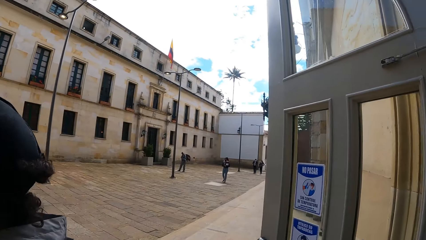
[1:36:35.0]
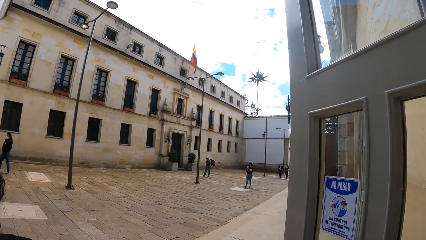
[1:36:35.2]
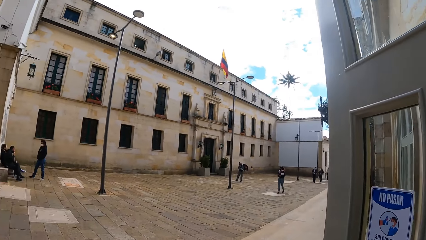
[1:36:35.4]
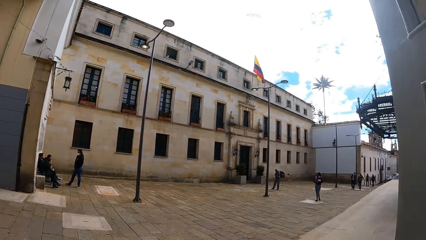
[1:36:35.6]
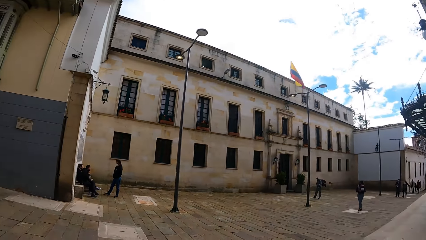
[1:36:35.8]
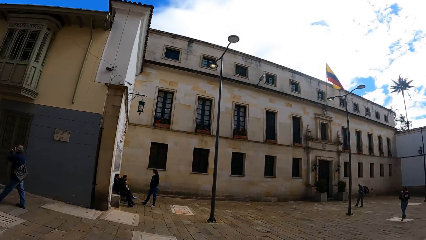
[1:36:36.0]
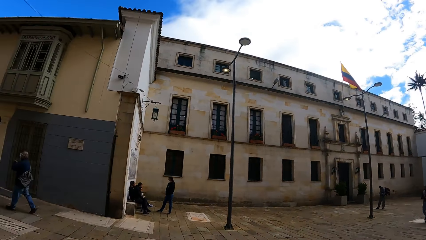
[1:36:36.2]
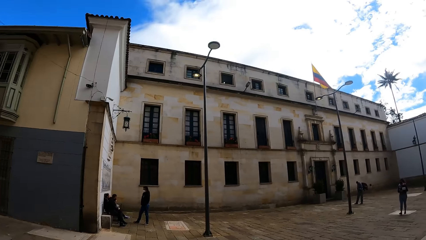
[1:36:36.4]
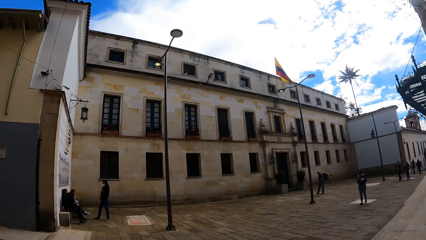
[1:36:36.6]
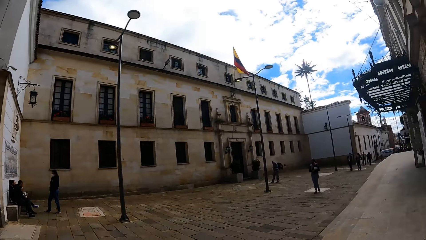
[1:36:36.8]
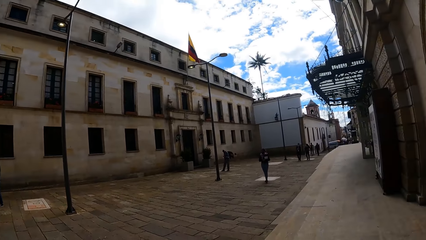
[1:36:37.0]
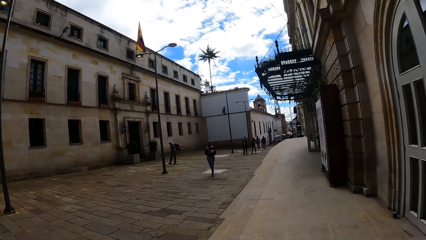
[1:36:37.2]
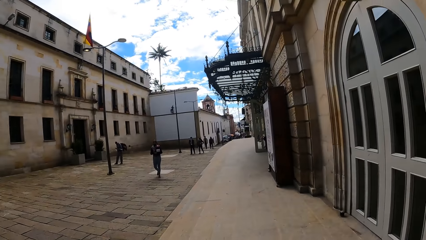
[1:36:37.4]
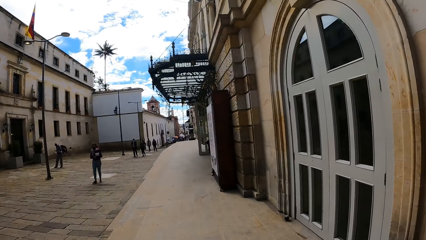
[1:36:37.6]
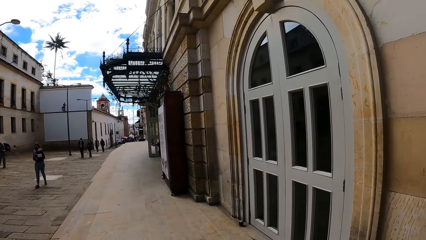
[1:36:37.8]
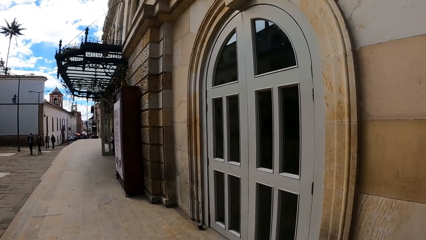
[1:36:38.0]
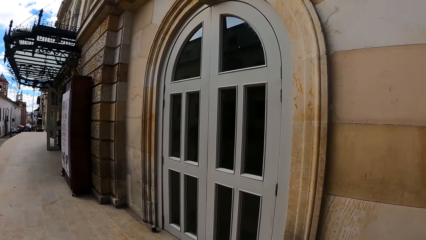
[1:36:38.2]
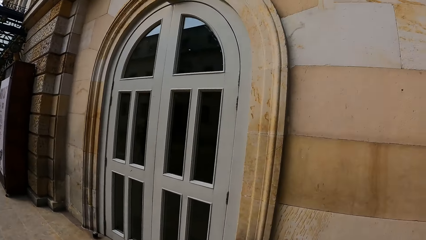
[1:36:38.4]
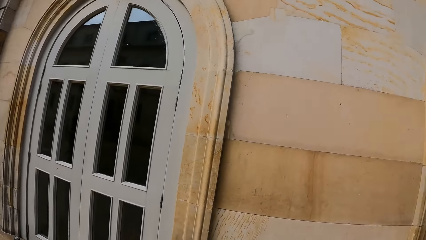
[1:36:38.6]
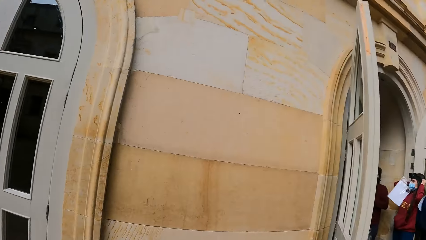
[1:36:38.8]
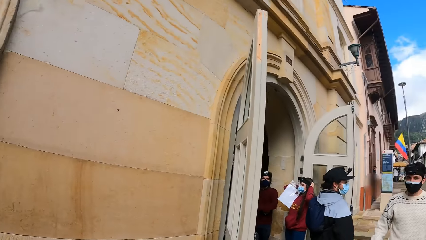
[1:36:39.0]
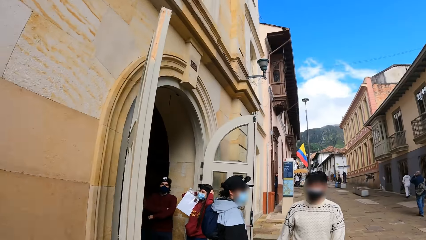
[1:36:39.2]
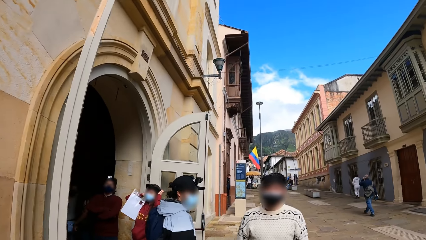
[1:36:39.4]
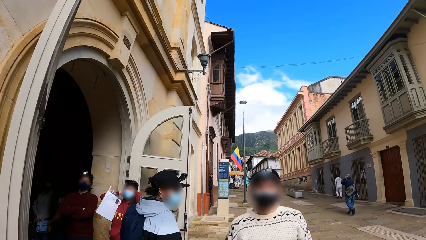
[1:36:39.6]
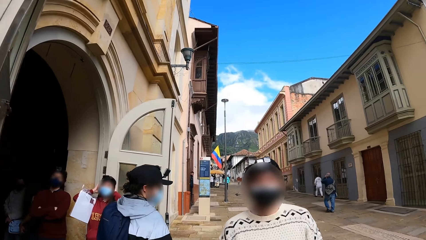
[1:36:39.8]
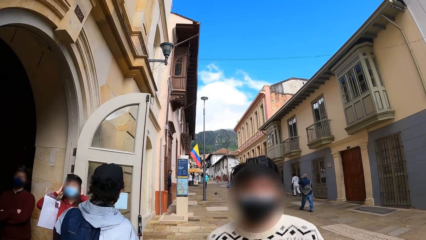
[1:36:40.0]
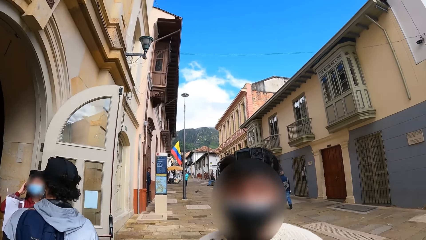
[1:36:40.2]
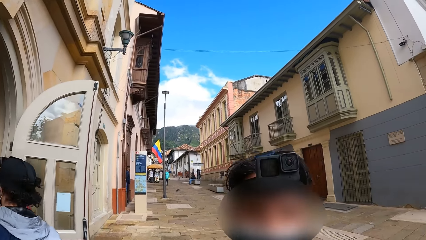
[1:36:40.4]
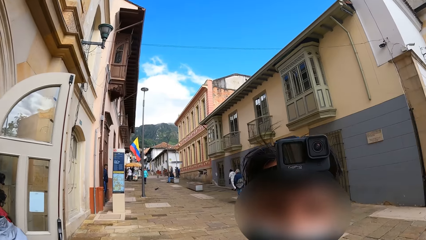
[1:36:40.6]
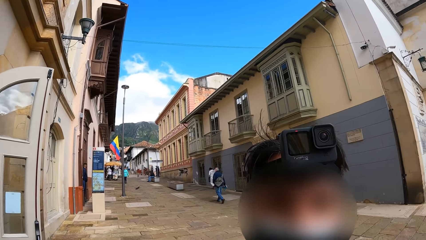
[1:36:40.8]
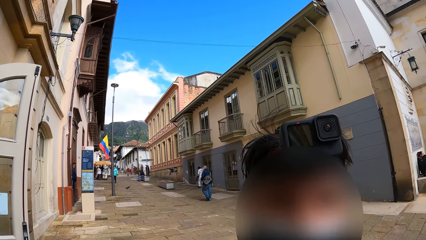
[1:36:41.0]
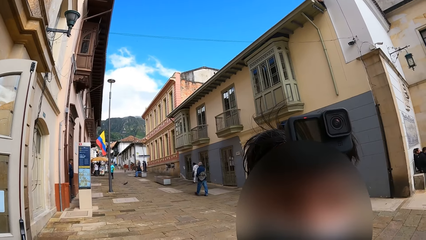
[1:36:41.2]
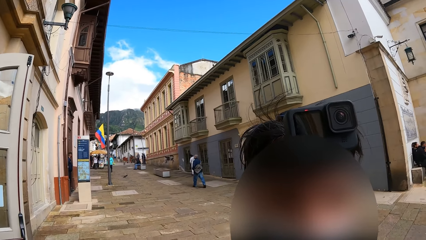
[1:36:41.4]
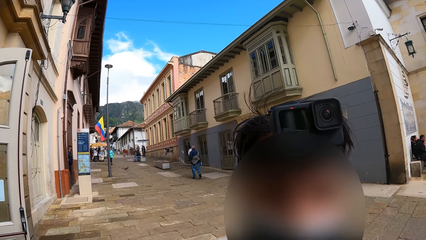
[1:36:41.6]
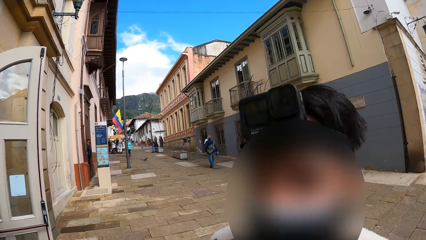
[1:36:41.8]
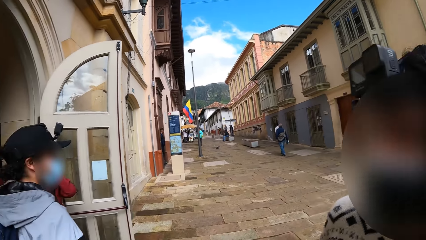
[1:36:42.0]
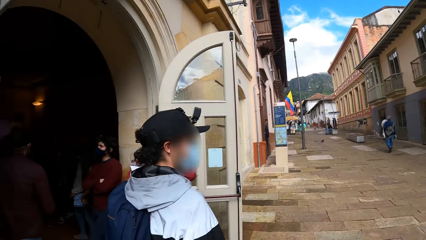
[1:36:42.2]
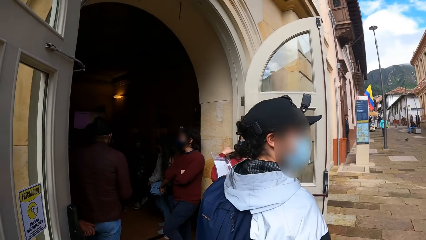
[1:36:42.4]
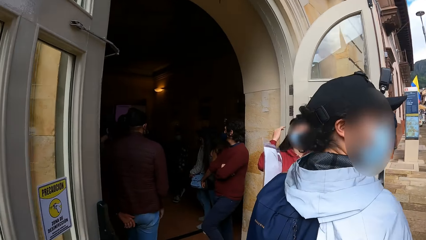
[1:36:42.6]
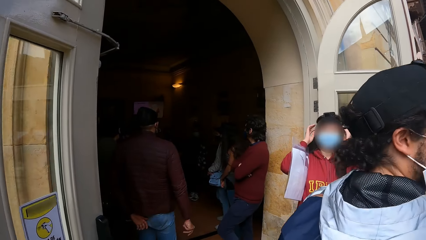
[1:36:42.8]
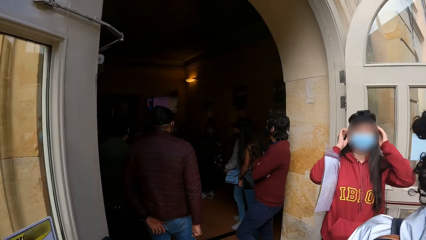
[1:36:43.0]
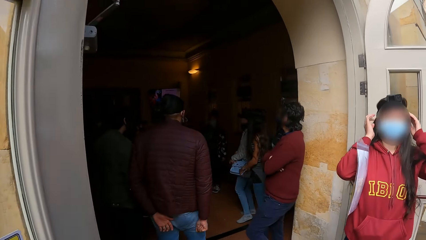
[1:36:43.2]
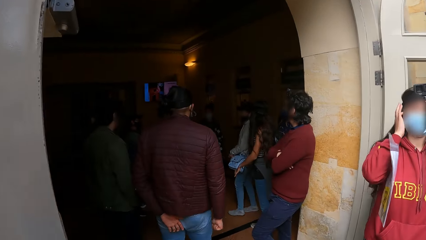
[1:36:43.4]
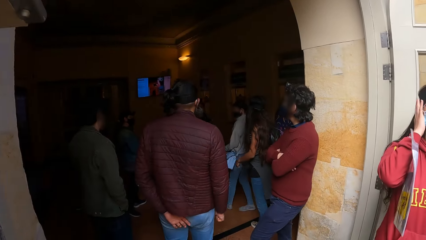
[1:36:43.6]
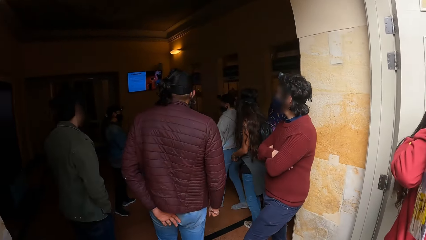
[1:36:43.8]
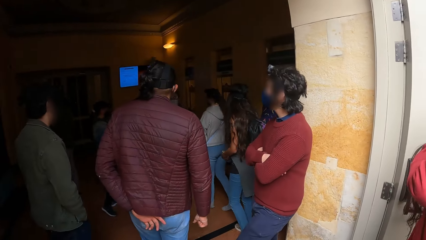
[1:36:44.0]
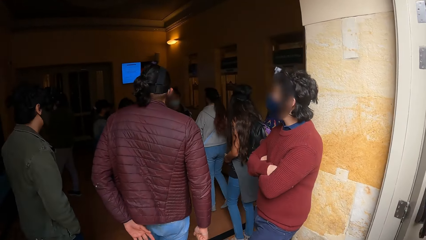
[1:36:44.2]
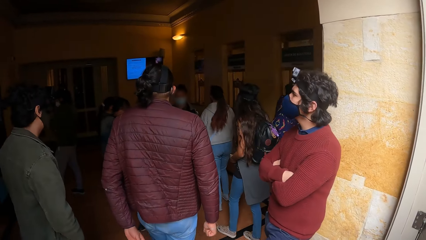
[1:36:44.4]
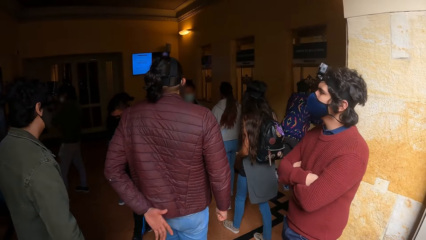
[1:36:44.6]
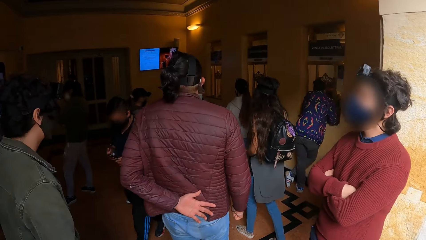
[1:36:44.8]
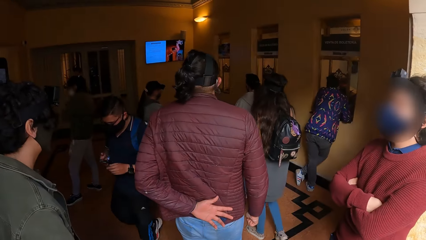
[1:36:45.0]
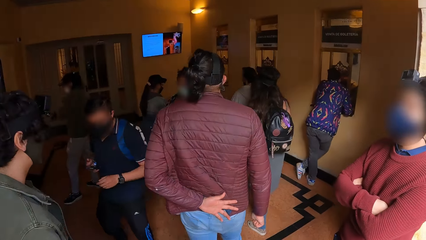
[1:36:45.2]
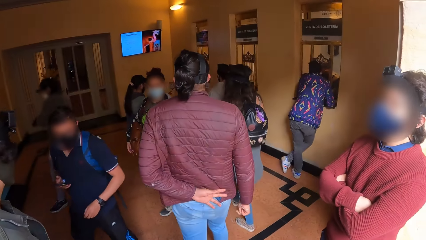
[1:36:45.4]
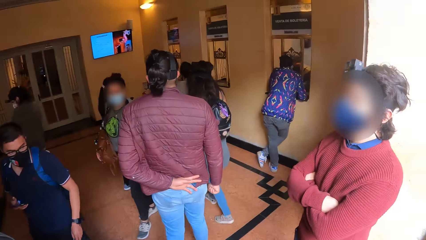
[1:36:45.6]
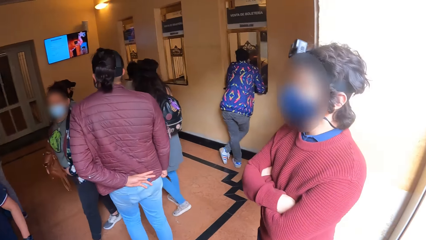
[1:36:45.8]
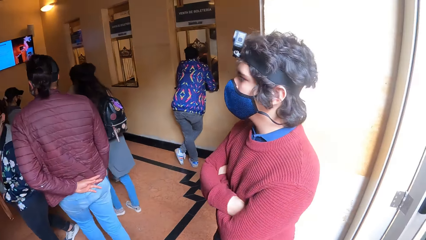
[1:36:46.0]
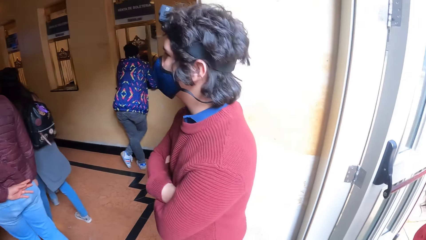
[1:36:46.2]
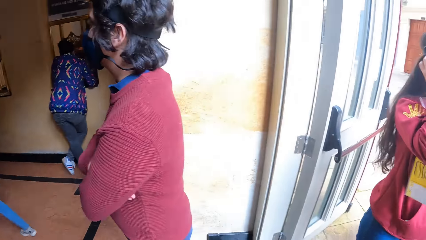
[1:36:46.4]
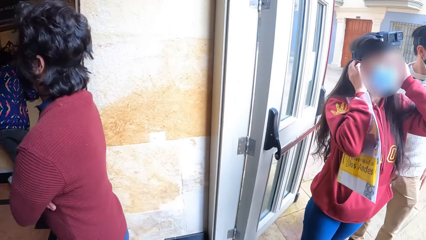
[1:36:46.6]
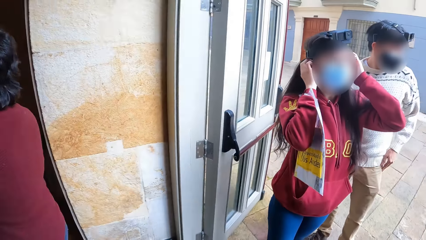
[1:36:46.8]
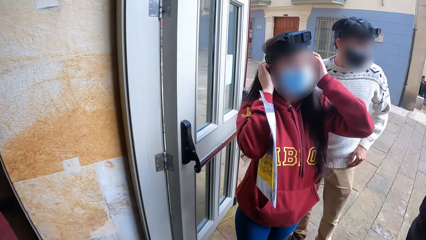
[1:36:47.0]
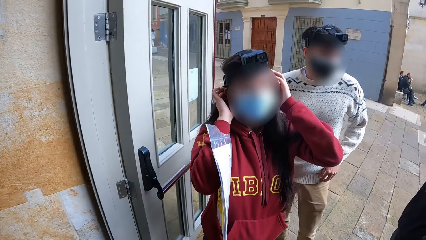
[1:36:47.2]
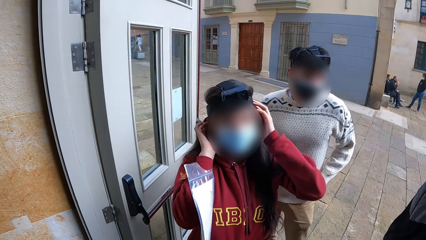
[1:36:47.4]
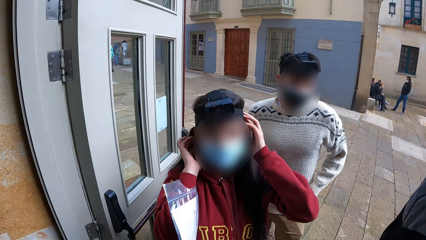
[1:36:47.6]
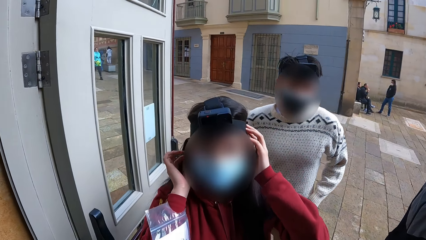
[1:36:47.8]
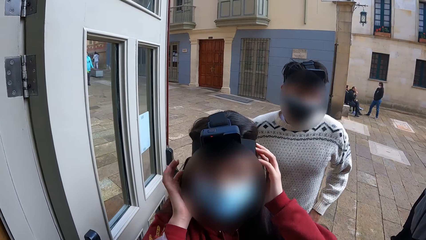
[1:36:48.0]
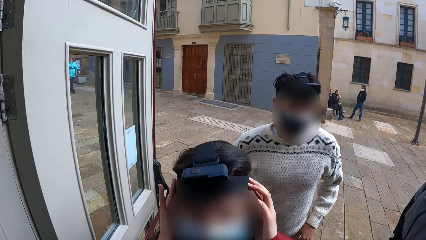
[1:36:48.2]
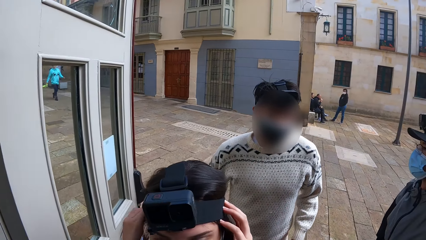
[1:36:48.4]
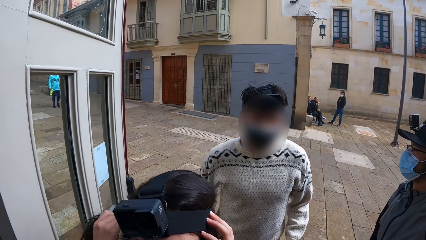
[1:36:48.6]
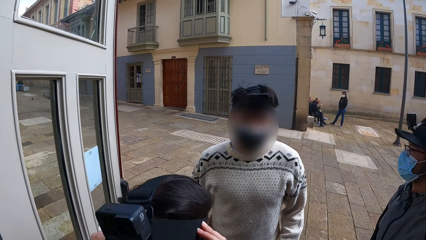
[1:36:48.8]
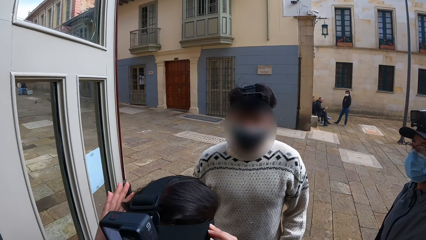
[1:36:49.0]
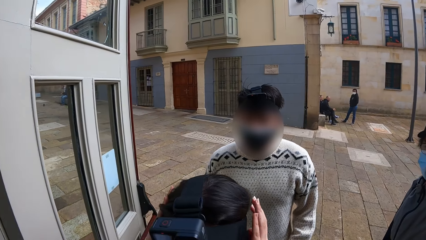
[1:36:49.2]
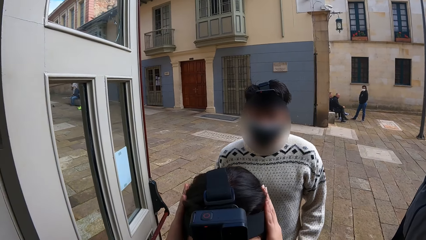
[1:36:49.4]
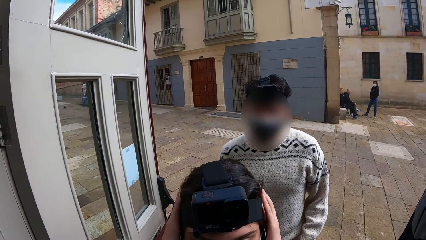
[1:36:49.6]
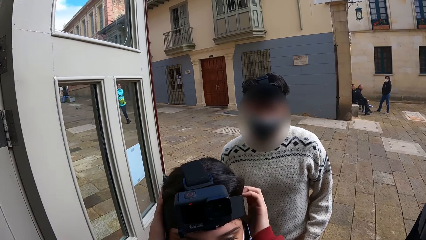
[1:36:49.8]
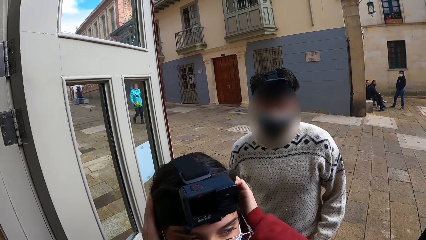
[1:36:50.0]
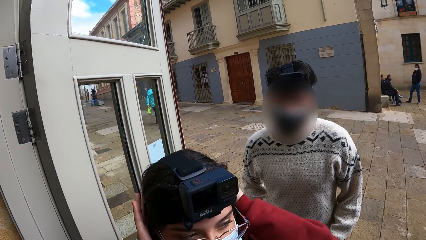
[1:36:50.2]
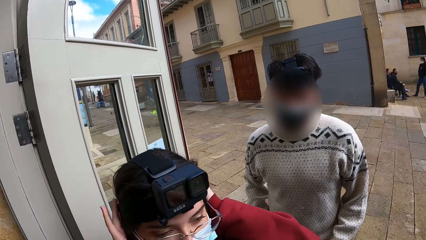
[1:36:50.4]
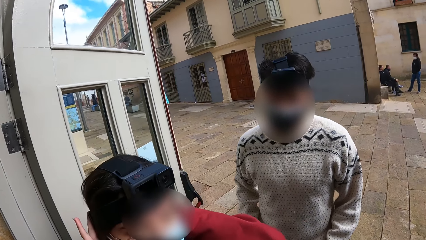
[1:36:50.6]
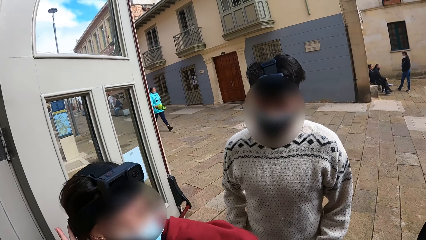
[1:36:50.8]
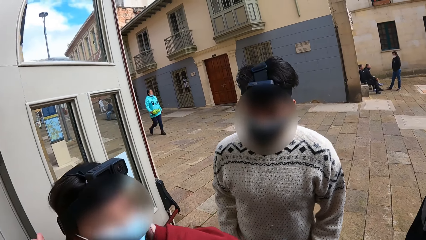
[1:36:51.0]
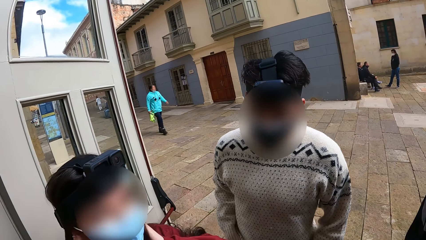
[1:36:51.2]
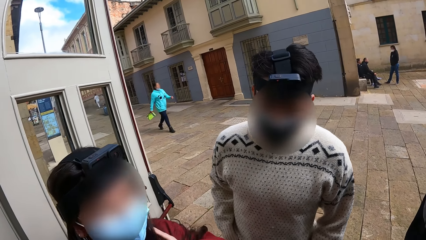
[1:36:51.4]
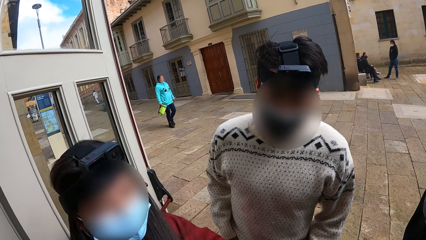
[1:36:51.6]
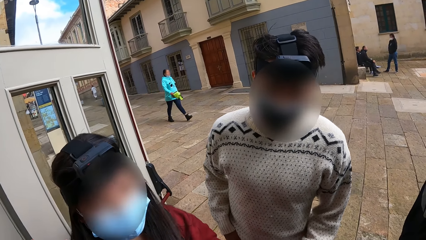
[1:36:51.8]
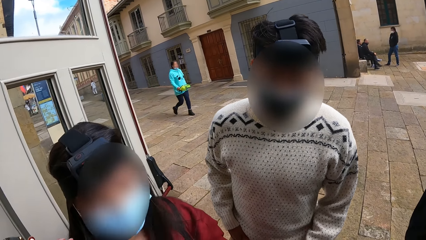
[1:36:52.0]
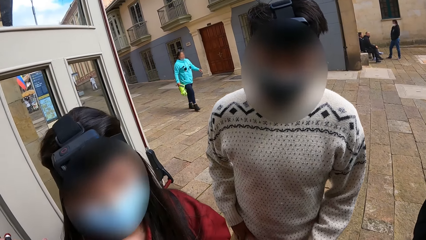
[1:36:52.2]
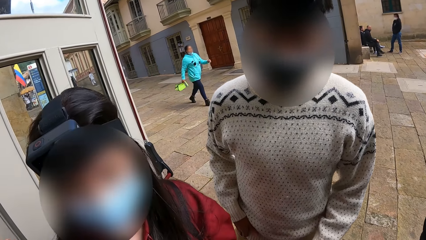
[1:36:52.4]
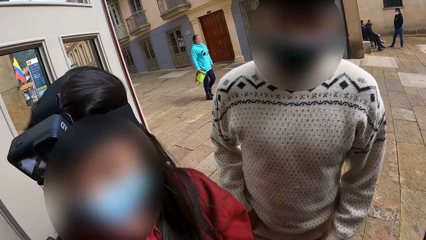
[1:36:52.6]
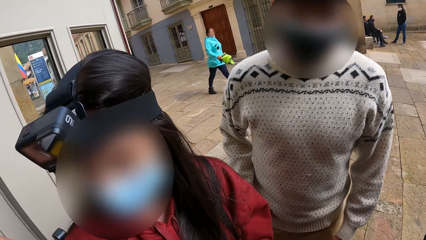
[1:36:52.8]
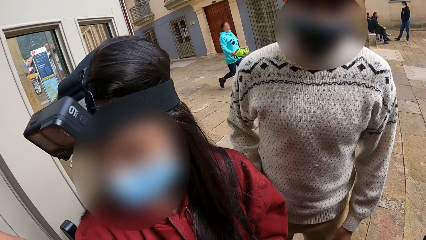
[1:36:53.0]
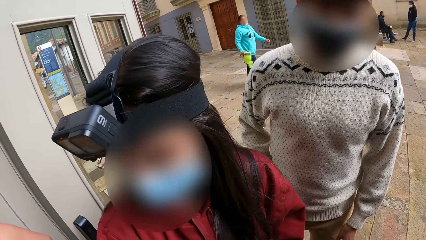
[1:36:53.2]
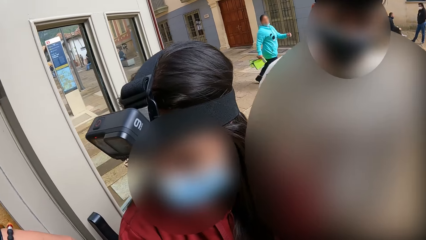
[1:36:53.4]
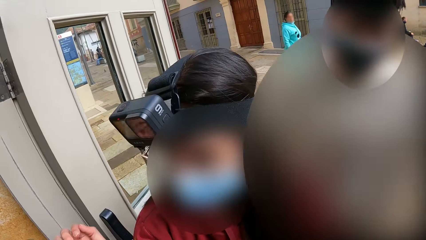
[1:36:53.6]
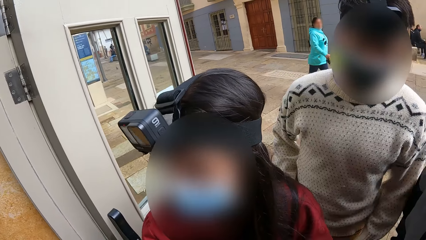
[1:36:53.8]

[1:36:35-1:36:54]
The camera wearer looks around. They interact with the man. They walk. They look around.
